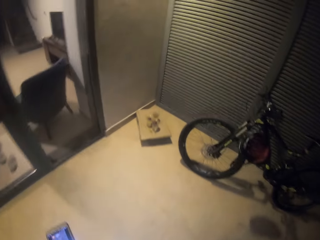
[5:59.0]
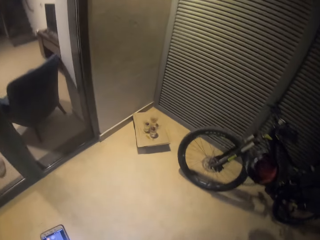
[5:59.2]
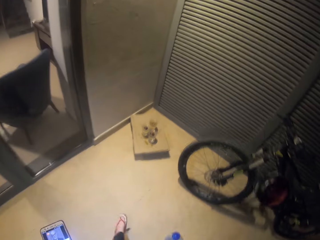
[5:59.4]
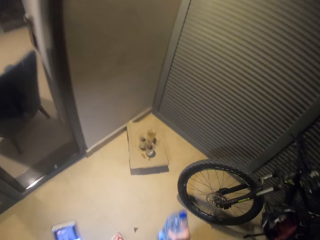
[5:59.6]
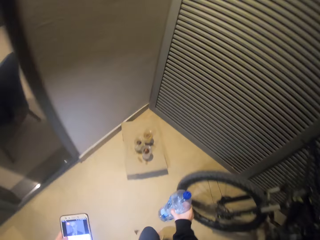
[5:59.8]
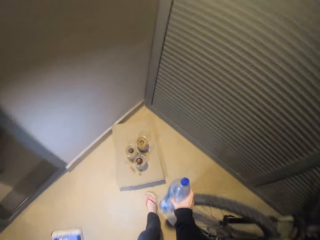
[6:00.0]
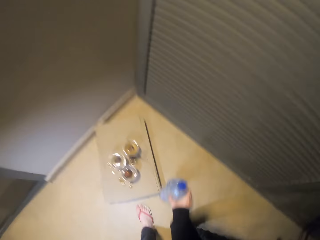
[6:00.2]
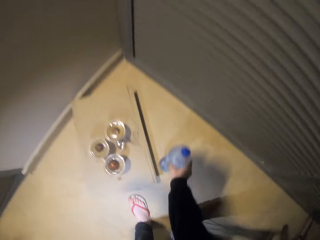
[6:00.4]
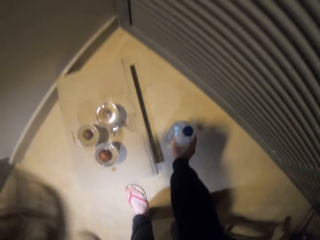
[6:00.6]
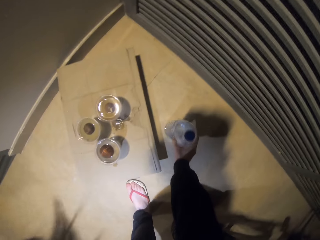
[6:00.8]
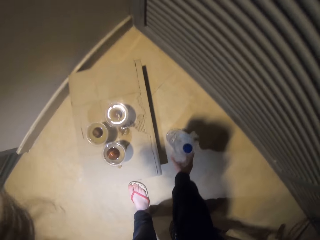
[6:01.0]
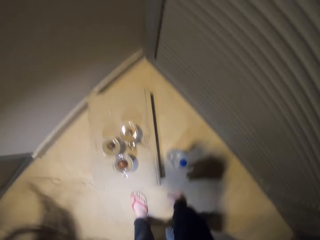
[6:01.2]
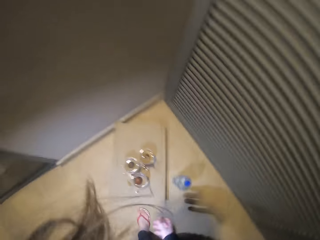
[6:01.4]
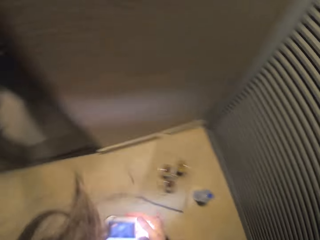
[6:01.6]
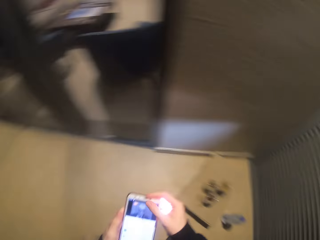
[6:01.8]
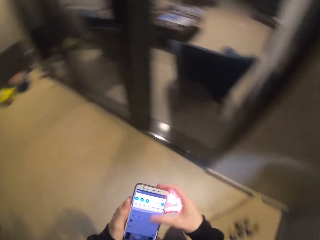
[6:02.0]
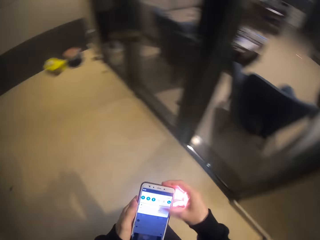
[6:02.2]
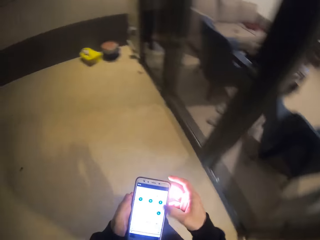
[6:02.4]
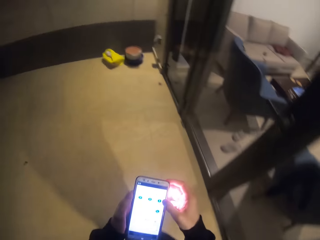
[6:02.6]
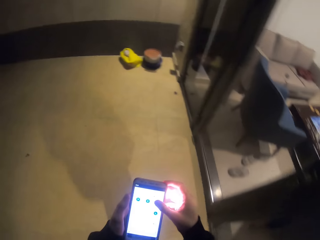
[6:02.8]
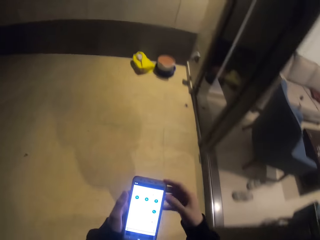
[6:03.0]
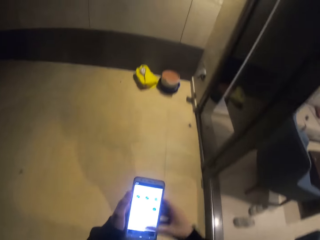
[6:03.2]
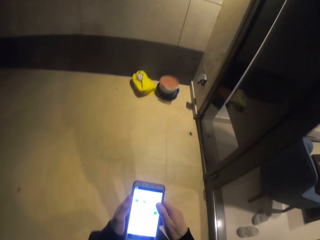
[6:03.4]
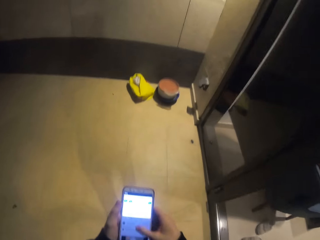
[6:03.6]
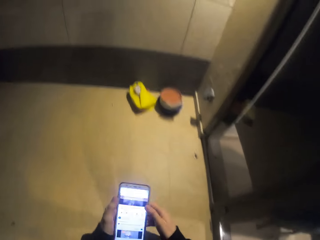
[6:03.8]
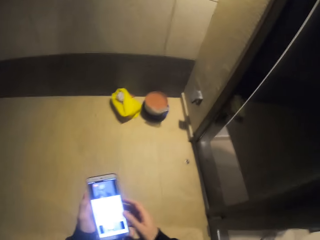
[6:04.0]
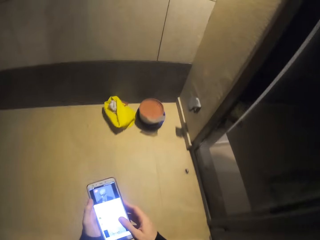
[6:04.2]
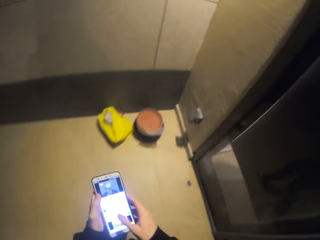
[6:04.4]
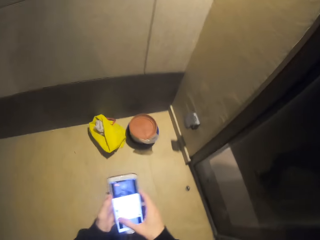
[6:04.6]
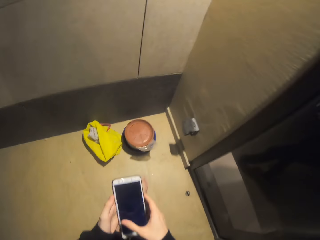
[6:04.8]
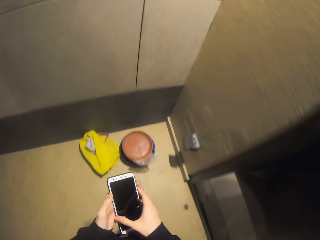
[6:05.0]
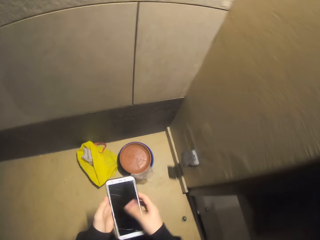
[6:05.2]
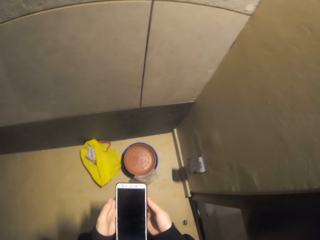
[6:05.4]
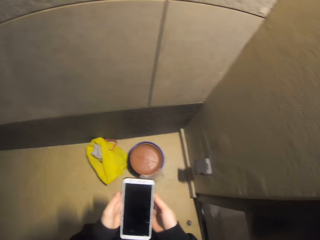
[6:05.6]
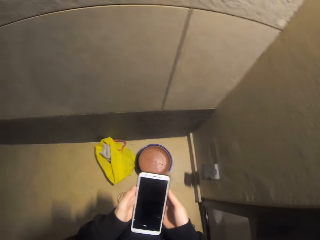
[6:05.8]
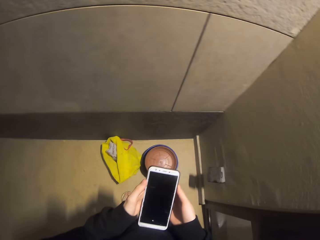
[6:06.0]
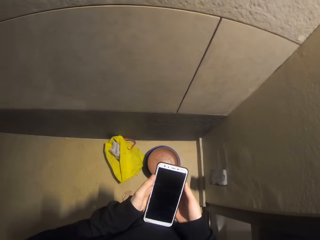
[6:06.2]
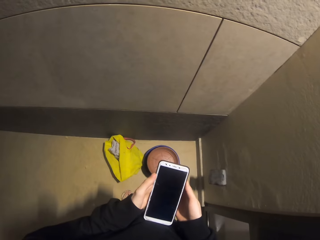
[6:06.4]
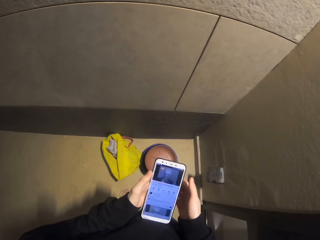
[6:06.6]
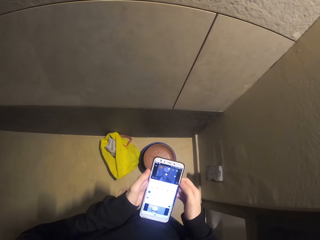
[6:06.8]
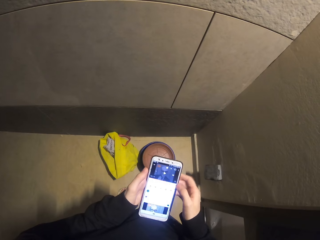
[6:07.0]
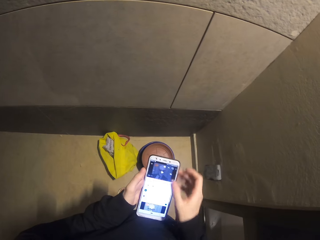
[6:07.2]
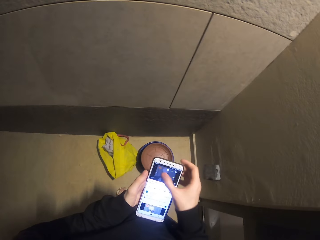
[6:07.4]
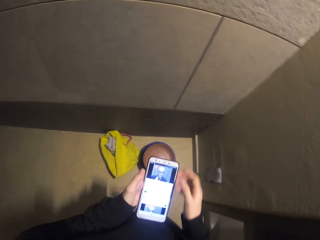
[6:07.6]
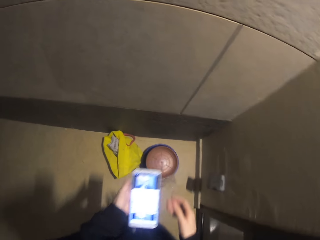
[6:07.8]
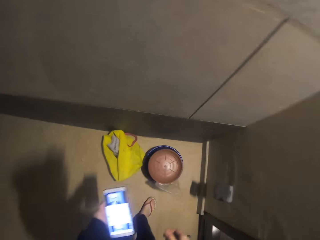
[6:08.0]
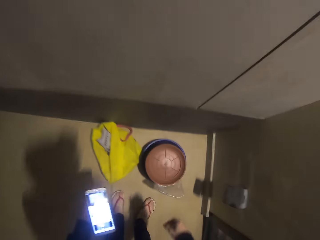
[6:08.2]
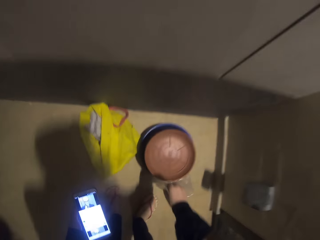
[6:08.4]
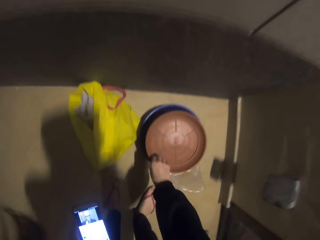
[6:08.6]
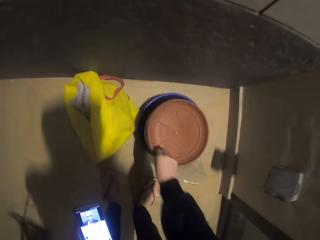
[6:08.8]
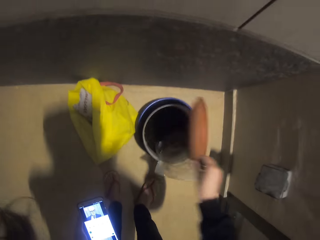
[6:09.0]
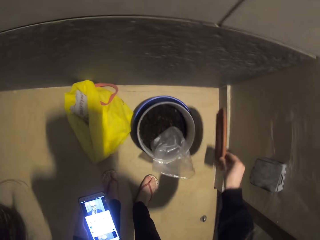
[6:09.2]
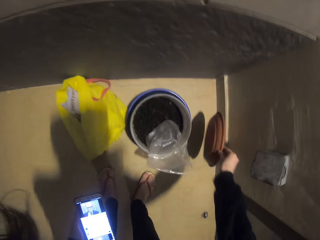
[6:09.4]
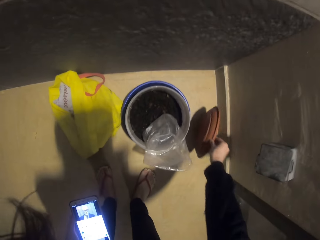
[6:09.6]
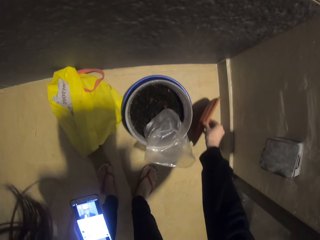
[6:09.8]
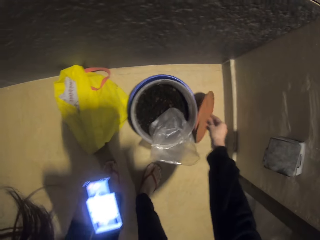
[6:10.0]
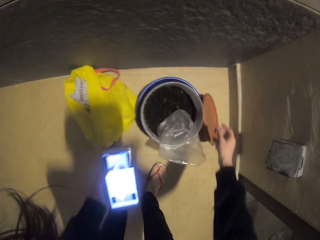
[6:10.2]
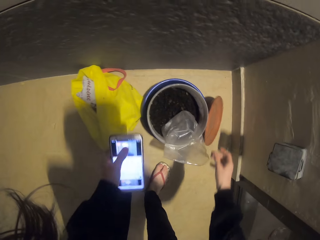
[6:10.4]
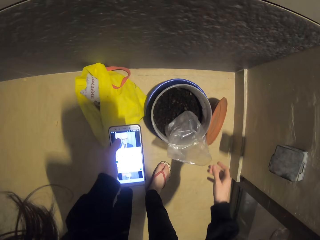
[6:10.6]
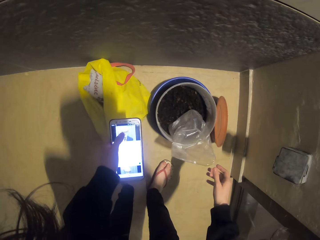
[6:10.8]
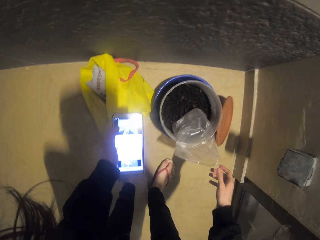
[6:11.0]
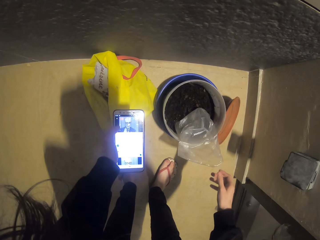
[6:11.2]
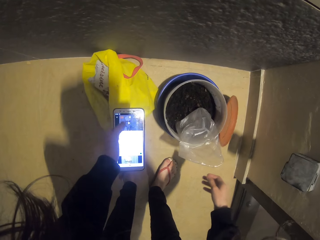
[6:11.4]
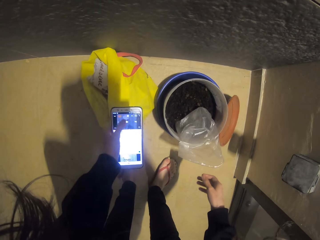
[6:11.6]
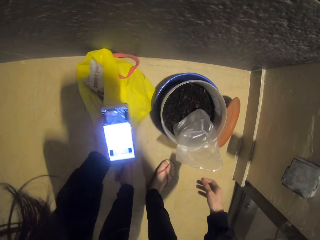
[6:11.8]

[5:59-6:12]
The camera wearer places the bottle of water on the floor. They operate the phone. They open a bucket lid. They pick up a brown lid and place the brown lid on the floor.

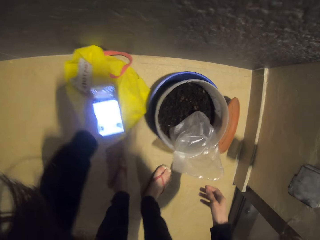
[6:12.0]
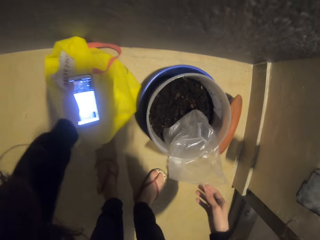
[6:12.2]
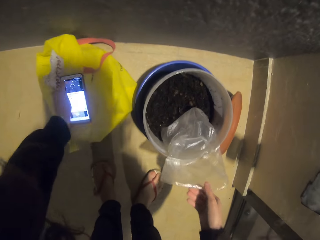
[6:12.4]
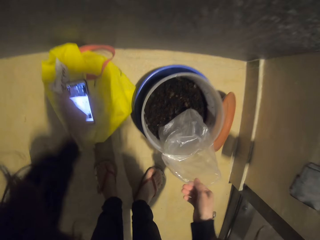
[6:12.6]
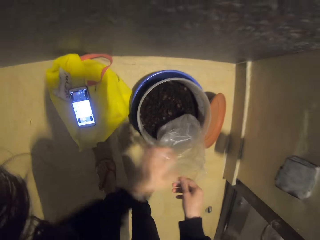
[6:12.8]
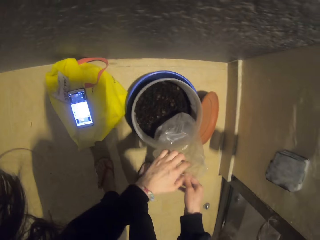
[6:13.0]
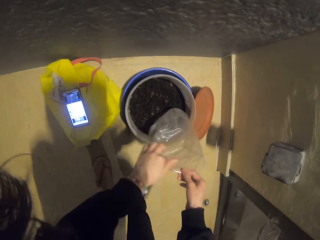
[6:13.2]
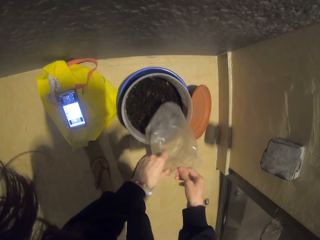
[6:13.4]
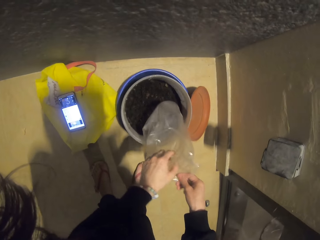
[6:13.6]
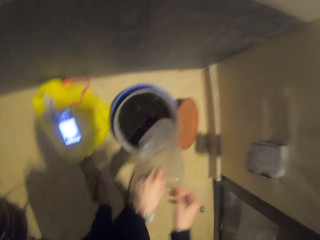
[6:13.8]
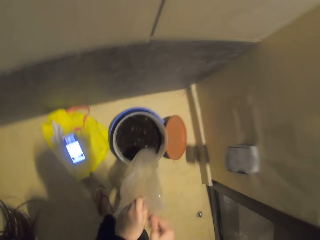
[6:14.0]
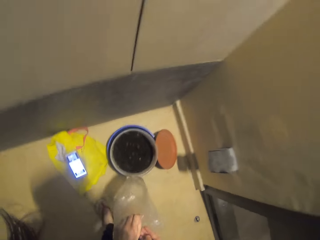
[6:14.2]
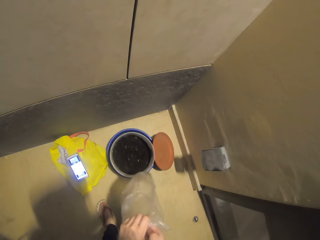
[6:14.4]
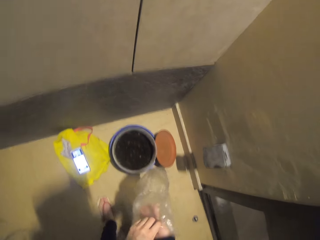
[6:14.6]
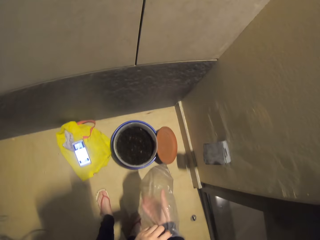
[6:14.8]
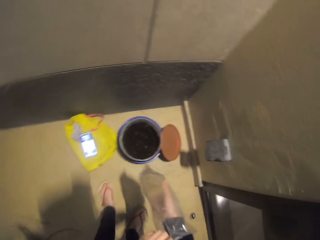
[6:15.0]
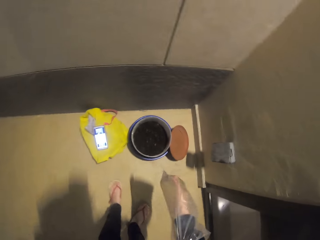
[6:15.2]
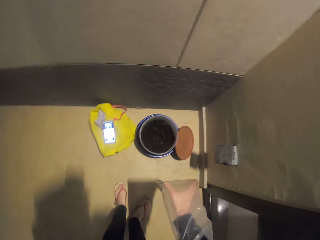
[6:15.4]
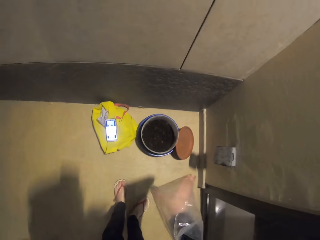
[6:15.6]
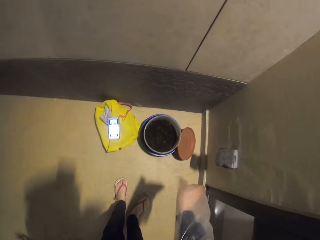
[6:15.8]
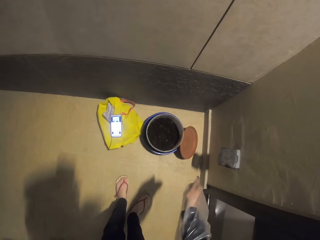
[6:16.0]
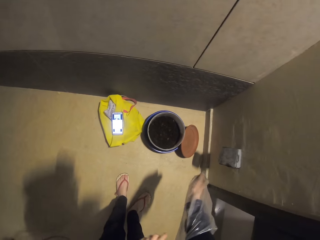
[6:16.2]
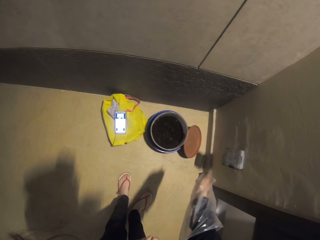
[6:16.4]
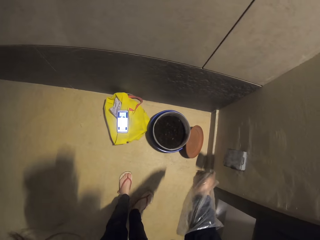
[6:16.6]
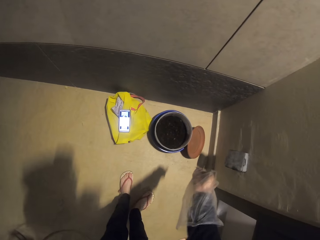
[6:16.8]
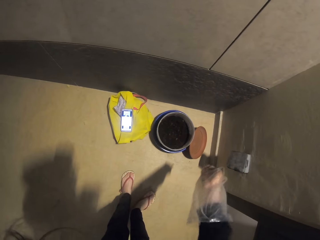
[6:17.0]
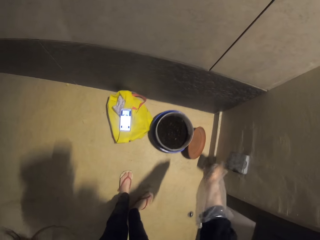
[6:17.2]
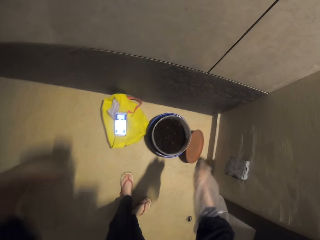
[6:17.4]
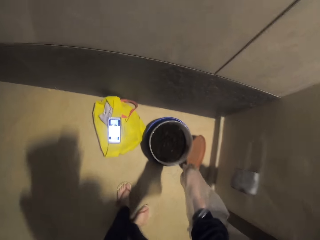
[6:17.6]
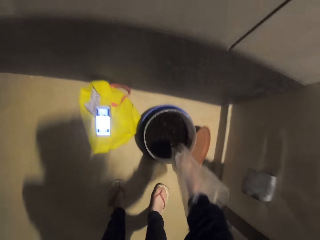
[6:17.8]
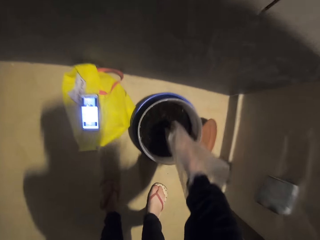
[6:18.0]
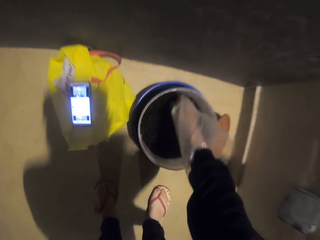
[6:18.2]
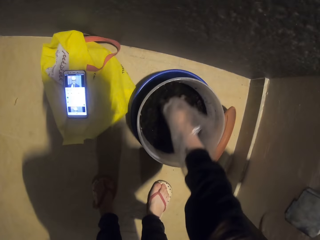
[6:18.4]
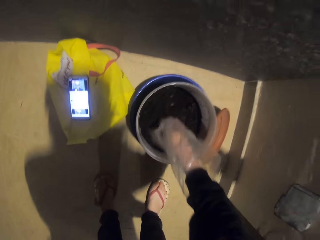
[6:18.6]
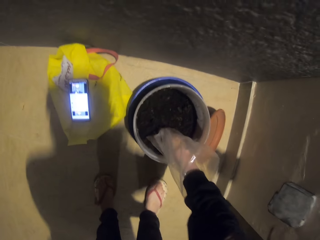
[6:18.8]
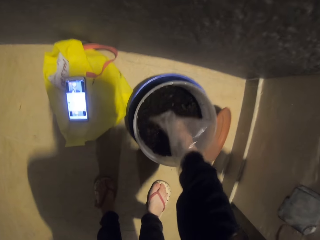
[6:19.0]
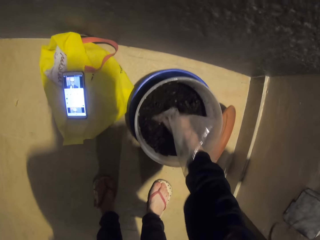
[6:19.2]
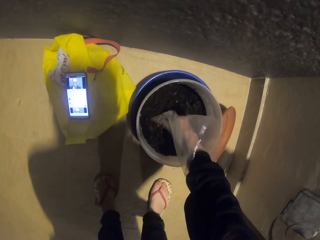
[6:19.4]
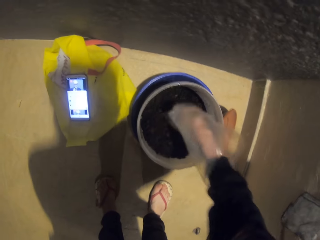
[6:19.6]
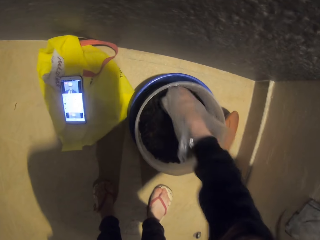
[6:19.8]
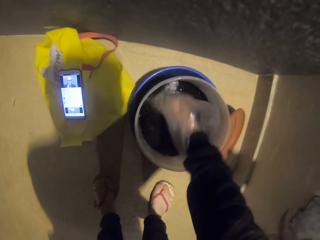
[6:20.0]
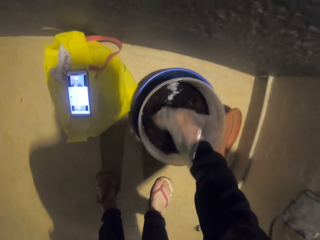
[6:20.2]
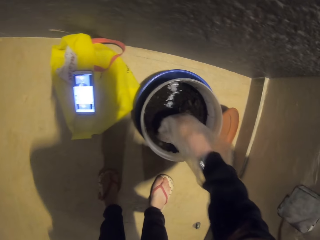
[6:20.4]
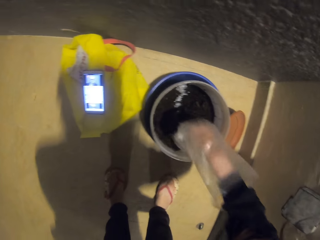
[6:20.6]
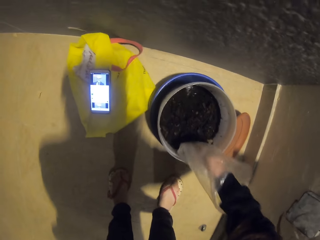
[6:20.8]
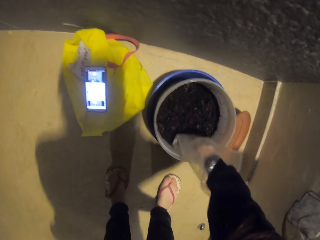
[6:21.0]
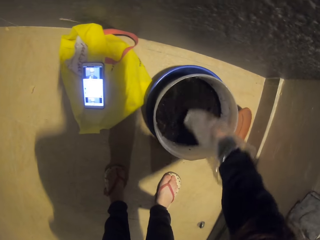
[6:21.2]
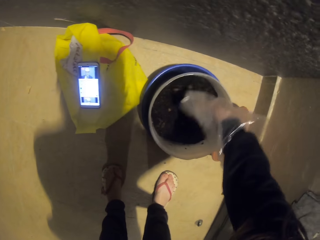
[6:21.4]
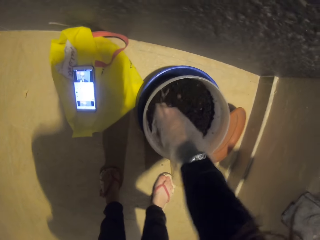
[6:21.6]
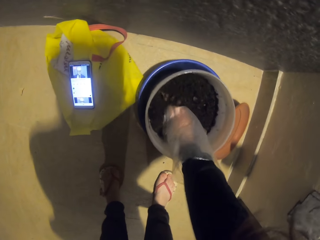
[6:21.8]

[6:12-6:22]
The camera wearer places the phone on a yellow bag. They hold a nylon bag. They wear paper on the hand. They put the right hand in the nylon bag. They mix soil from the bucket in a tin.
